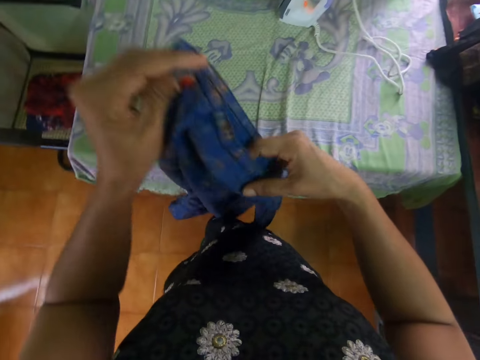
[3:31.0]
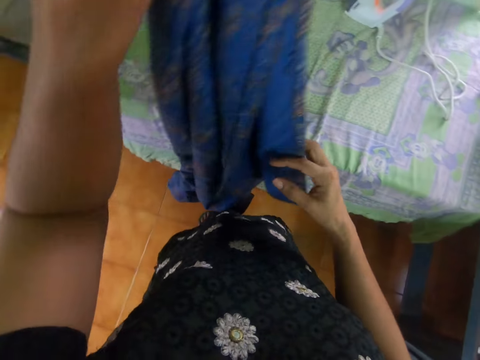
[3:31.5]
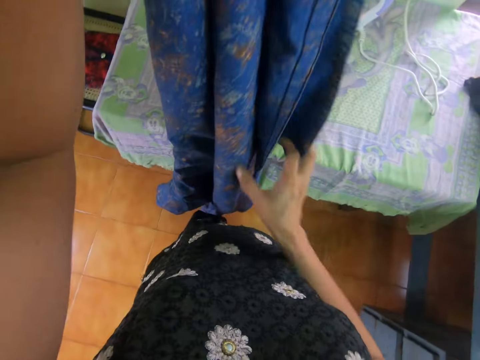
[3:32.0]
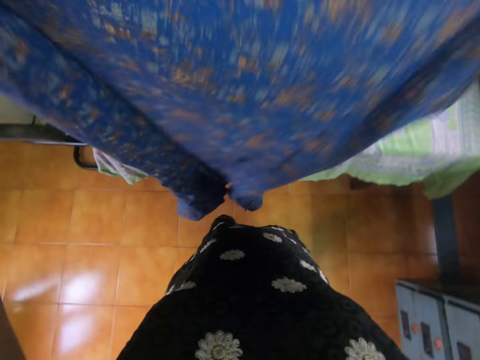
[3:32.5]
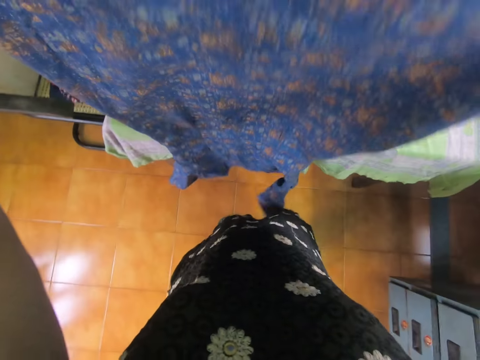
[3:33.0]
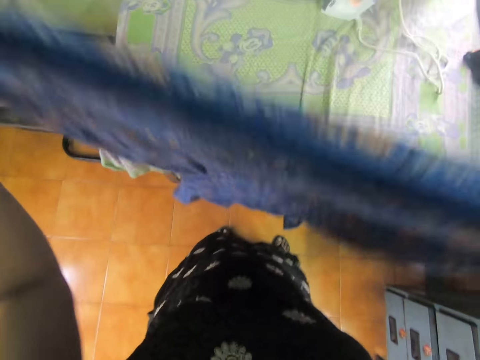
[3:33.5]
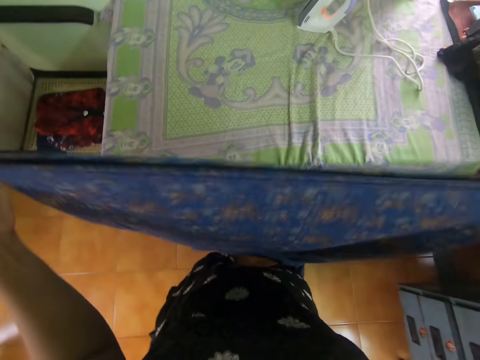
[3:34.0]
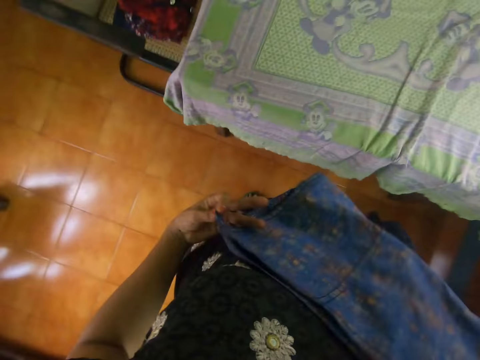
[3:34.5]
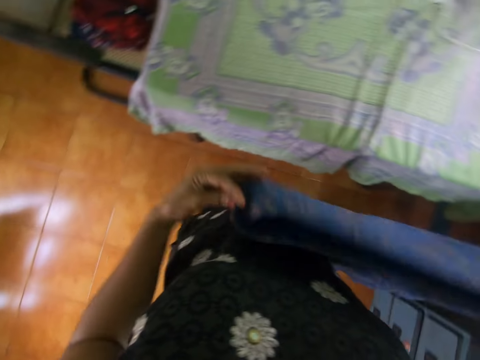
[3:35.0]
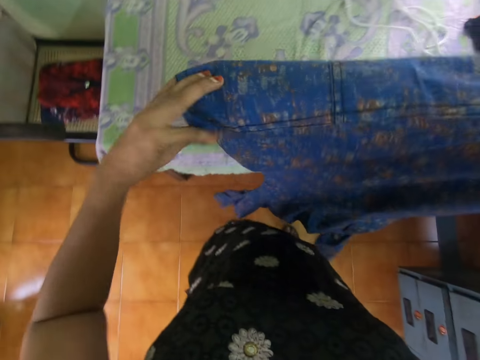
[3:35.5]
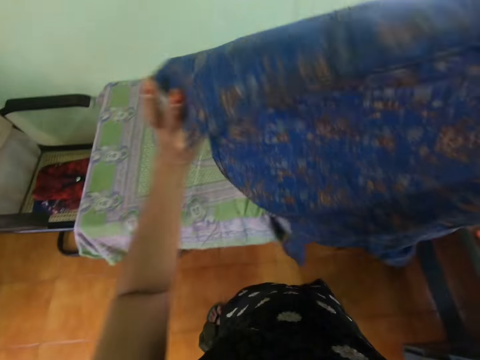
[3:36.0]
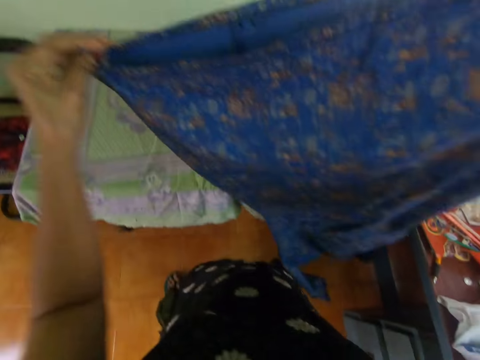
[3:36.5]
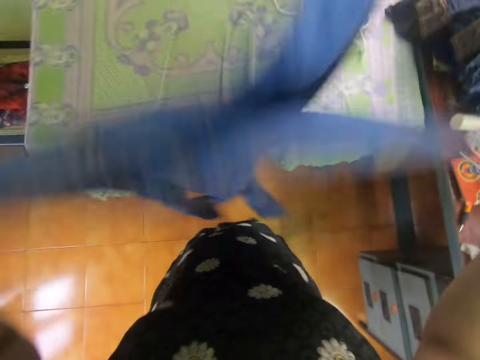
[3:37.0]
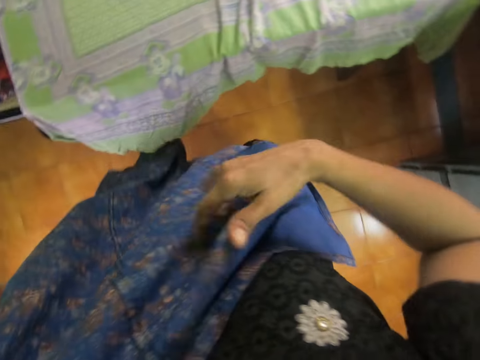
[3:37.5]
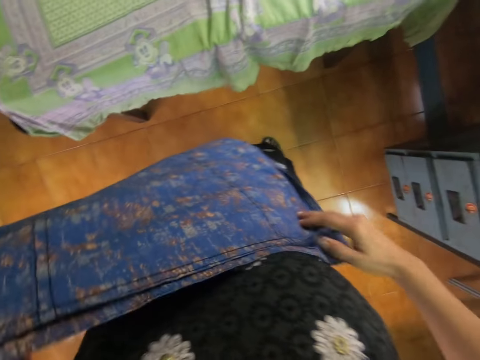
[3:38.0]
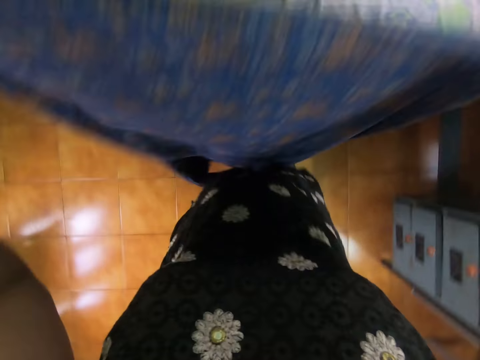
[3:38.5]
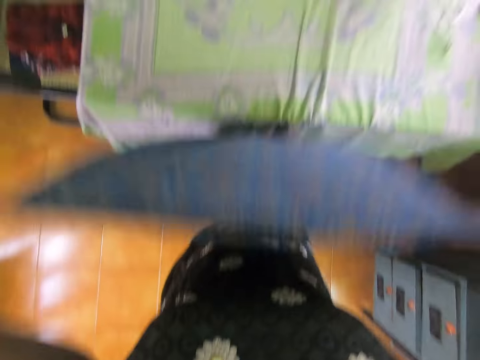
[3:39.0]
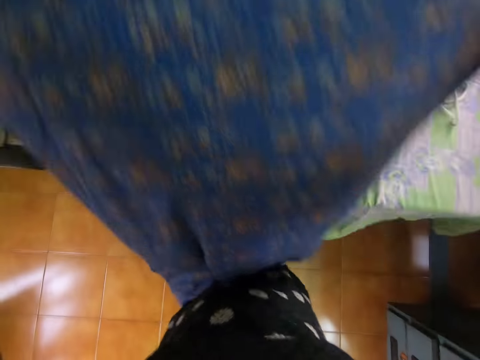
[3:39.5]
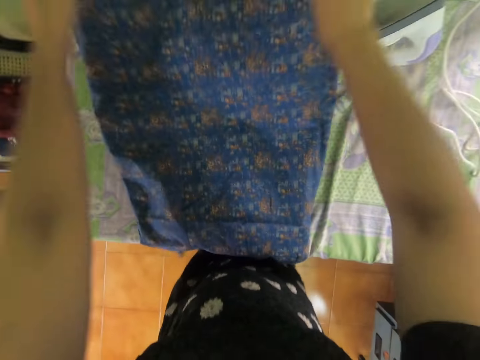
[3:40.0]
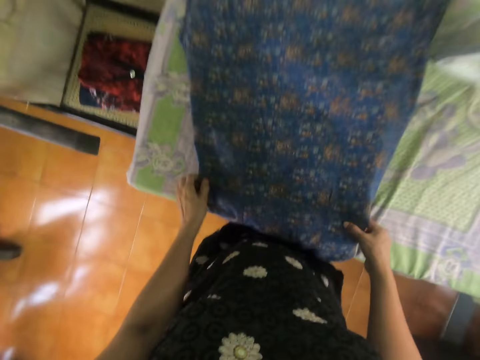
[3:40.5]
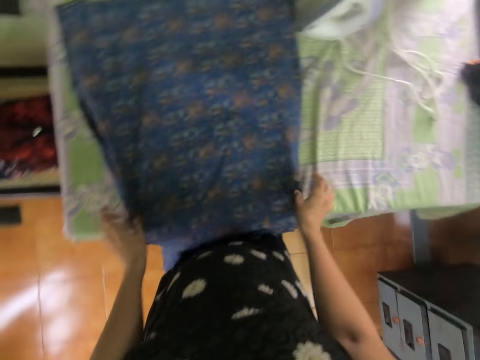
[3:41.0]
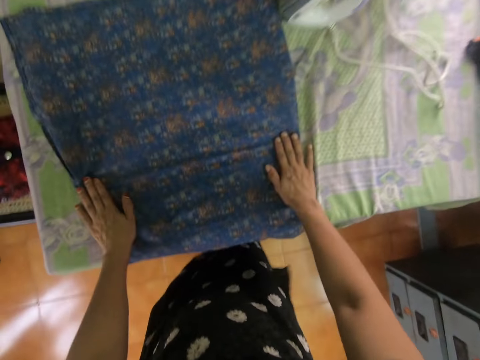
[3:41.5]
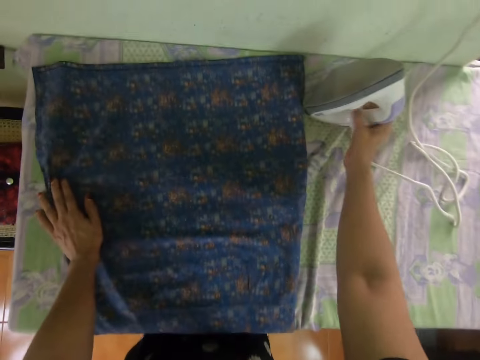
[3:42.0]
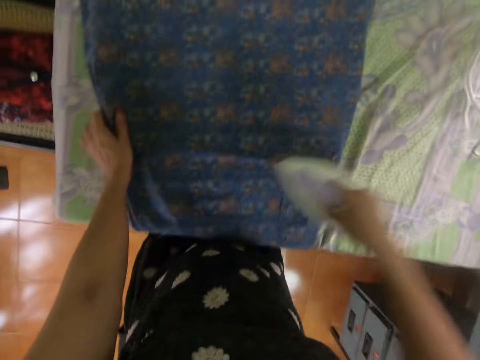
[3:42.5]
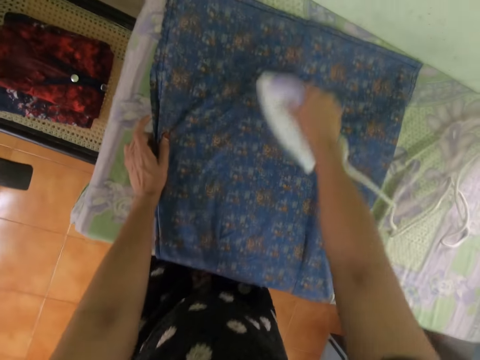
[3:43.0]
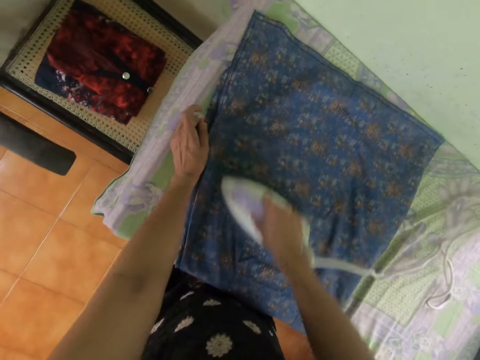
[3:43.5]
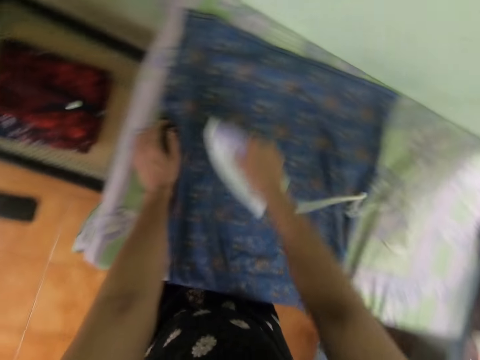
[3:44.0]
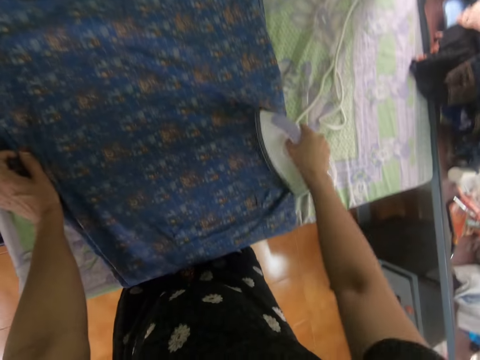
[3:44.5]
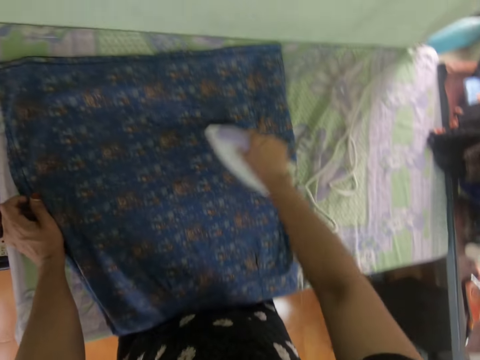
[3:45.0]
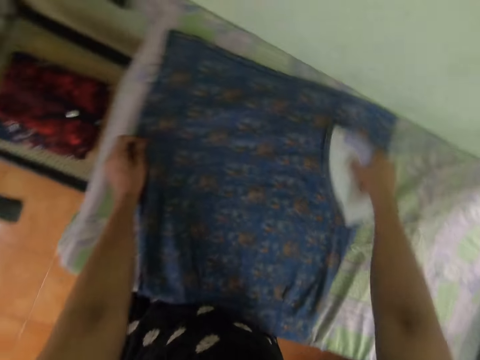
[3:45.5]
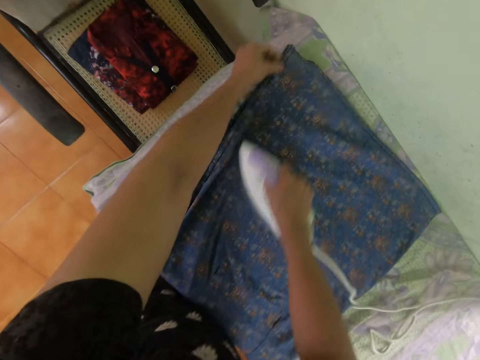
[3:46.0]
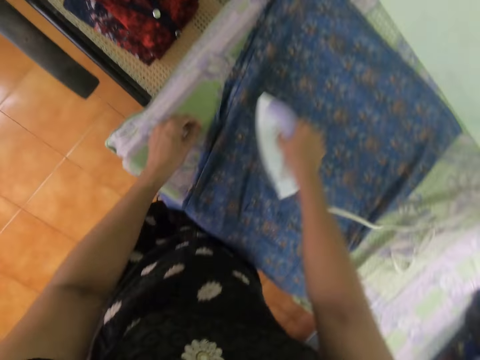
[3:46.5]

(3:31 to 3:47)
The camera wearer puts the dress on the table, spreads the dress on the table with both hands and stretches the dress on the table. They pick up the iron from the table with the right hand. They iron the dress with the iron with the right hand.

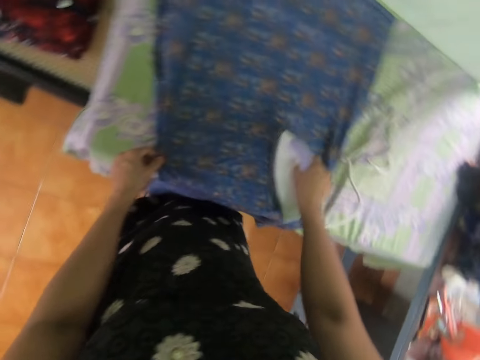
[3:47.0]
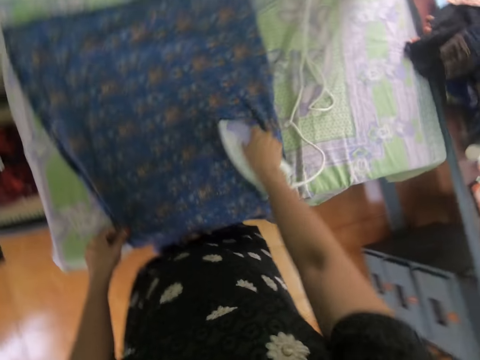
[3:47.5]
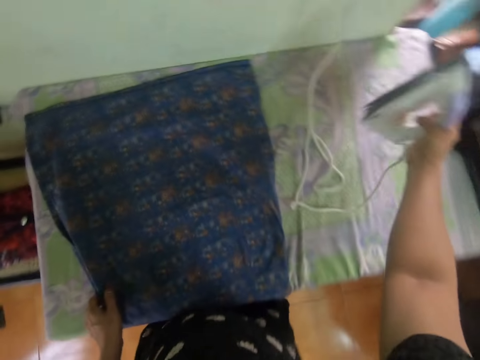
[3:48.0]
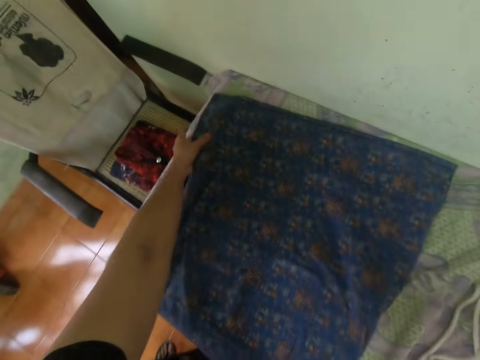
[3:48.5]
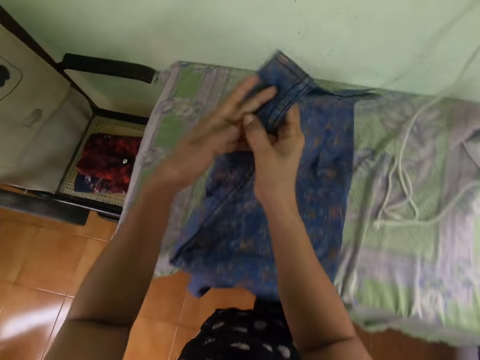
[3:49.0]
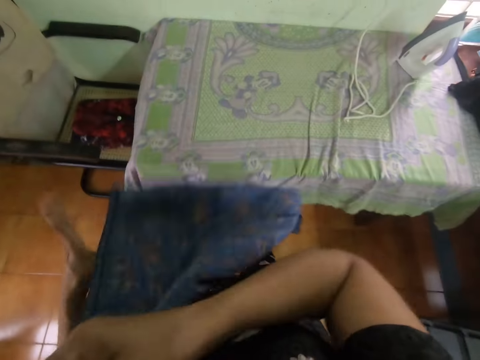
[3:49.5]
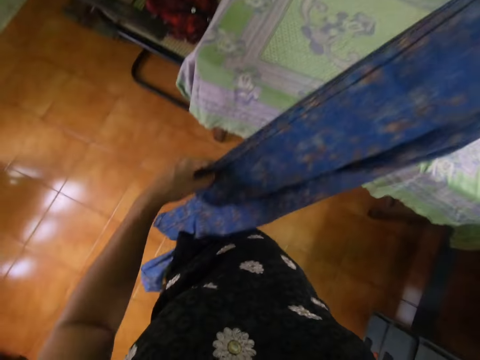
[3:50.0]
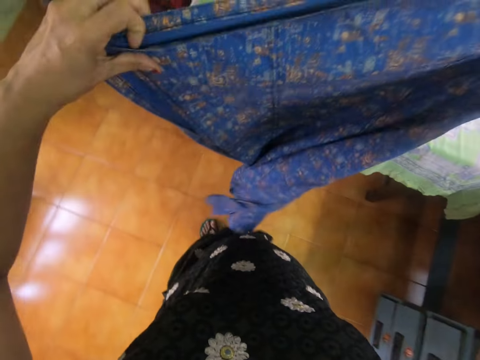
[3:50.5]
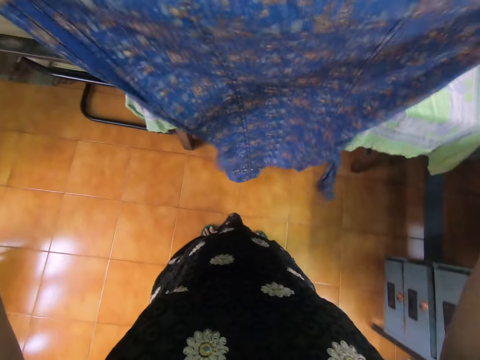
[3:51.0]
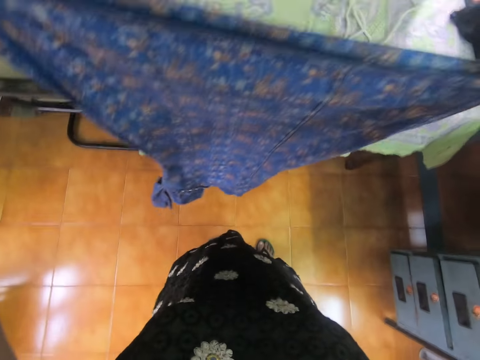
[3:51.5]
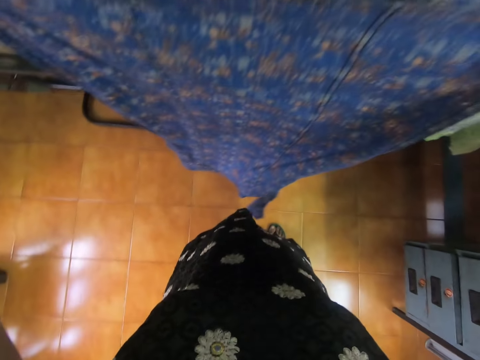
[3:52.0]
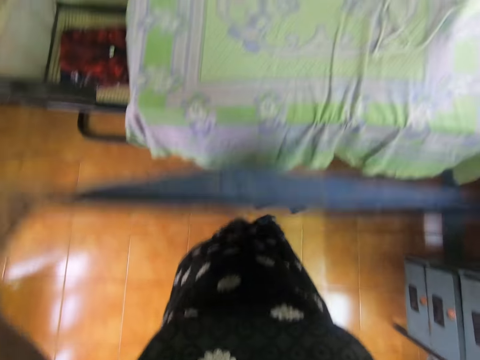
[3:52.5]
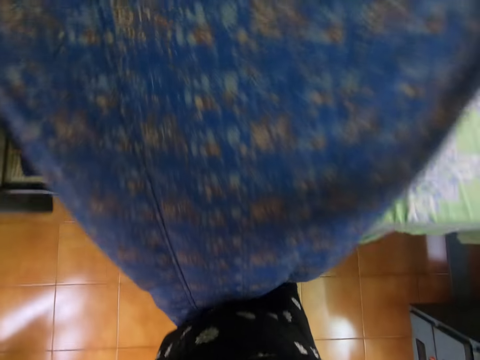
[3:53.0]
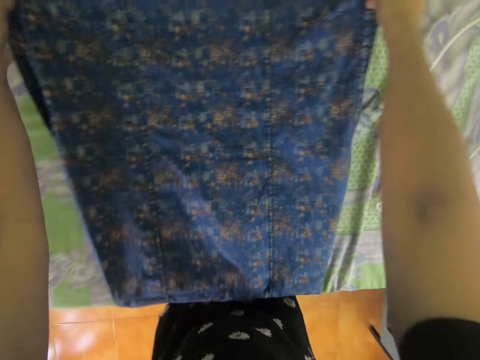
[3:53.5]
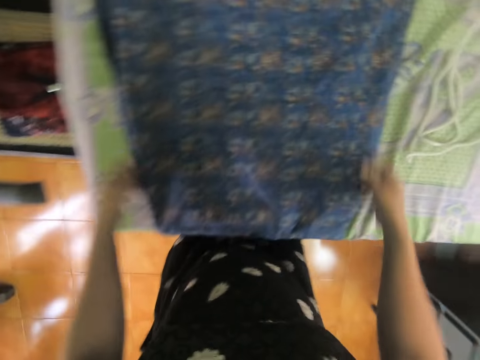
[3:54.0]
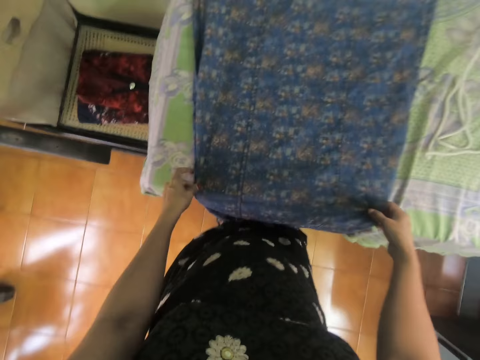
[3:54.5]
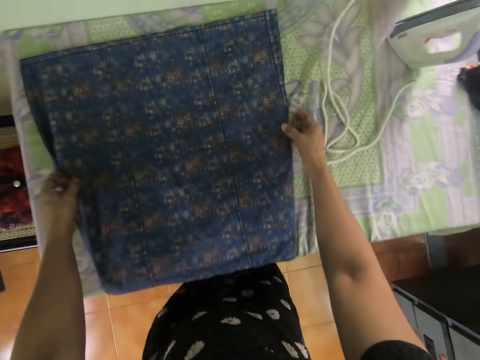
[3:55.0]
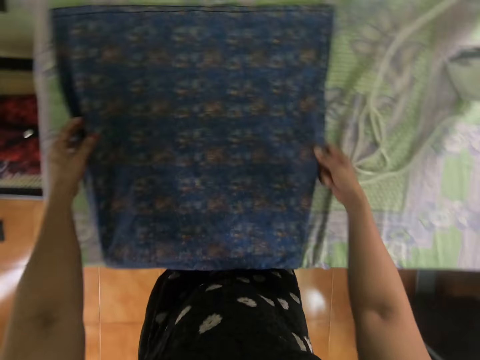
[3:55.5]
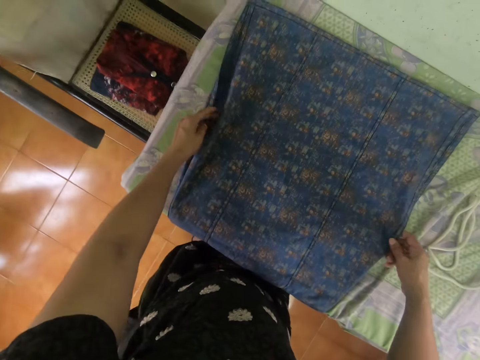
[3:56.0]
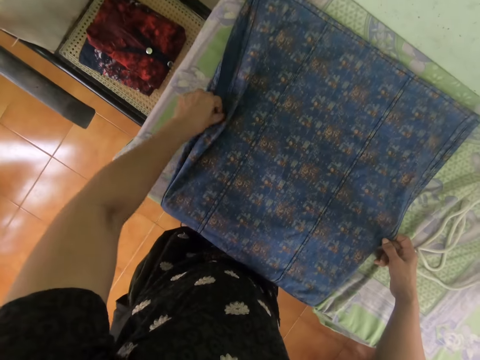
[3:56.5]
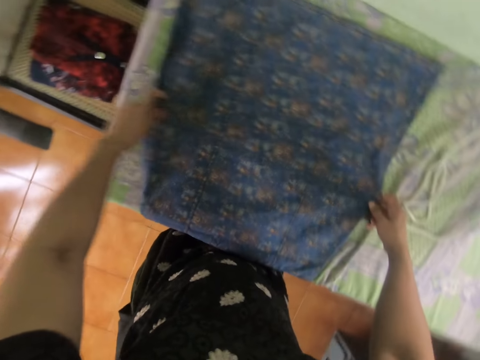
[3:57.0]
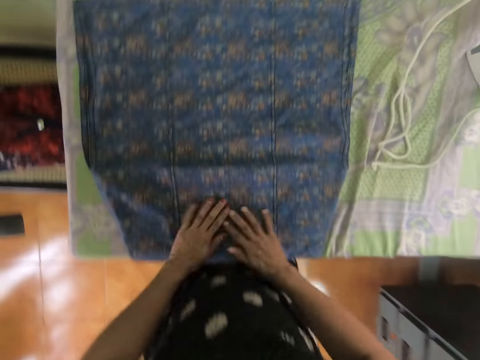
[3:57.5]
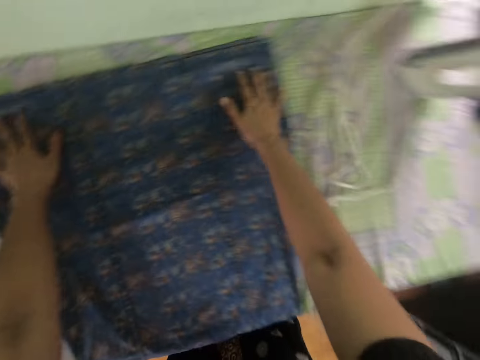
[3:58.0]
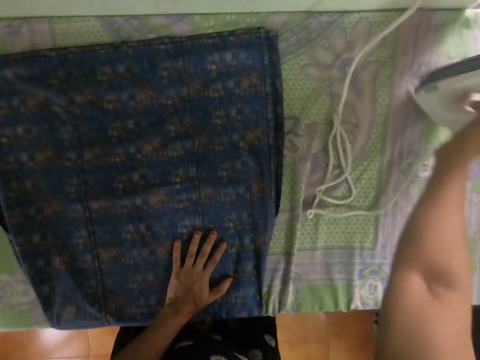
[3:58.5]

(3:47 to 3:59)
The camera wearer puts the iron on the table. She turns the cloth or dress in her hands. She puts the dress on the table, spreads the dress on the table with both hands and stretches the dress on the table.
